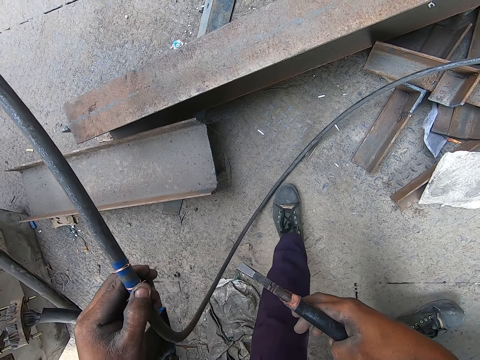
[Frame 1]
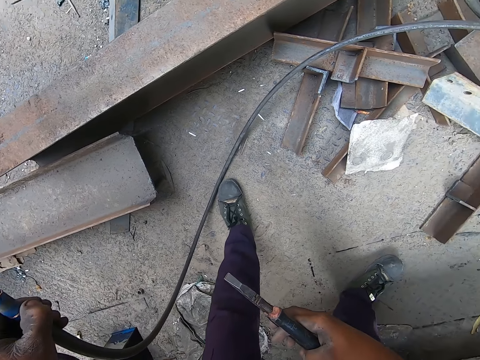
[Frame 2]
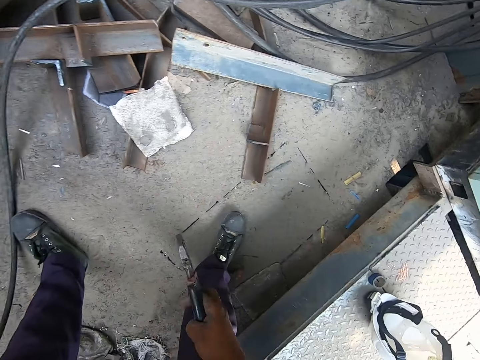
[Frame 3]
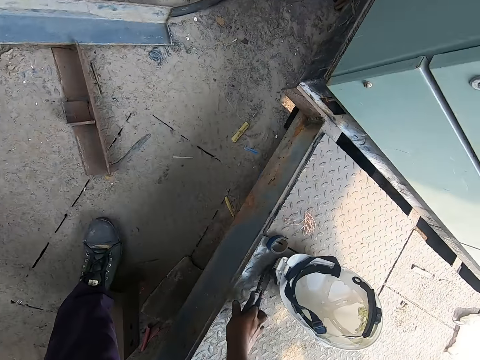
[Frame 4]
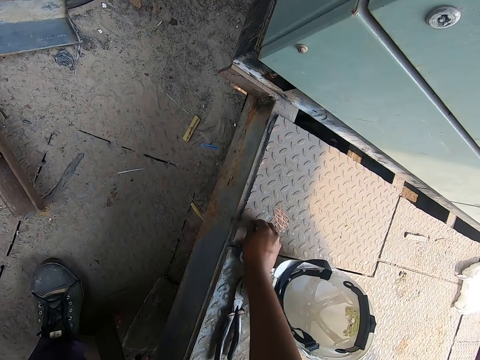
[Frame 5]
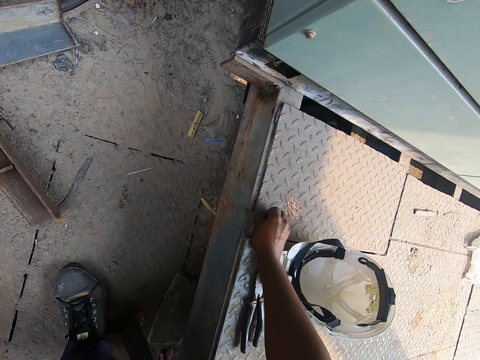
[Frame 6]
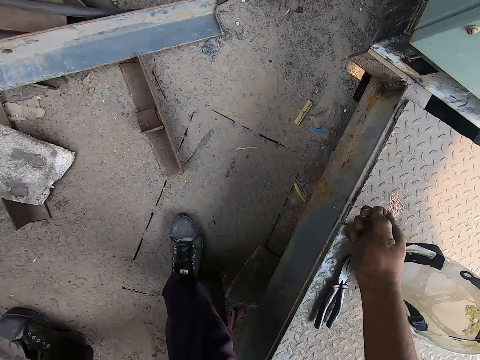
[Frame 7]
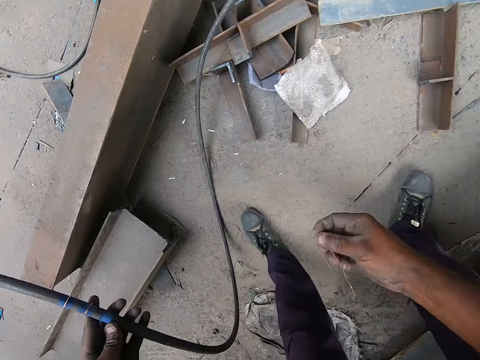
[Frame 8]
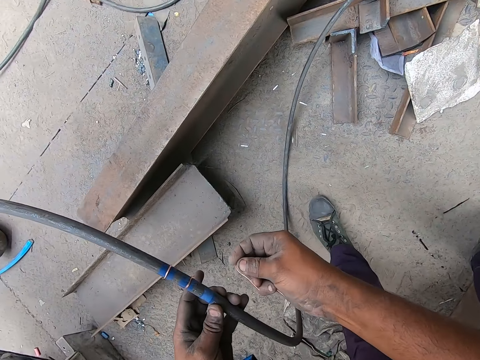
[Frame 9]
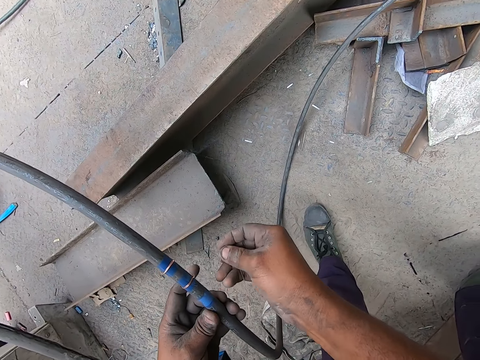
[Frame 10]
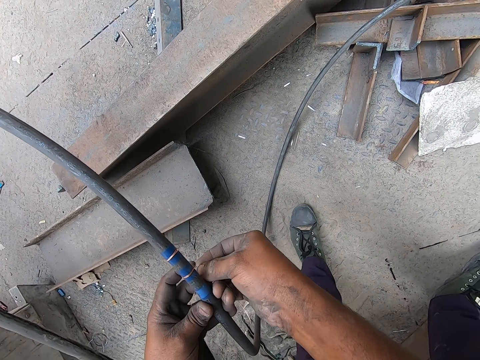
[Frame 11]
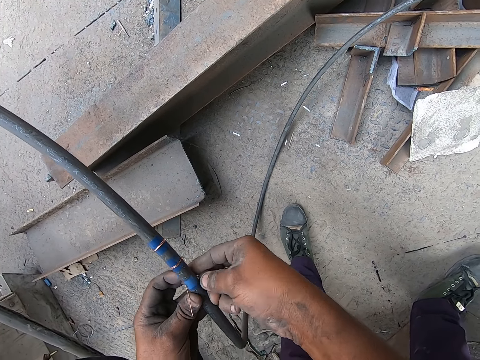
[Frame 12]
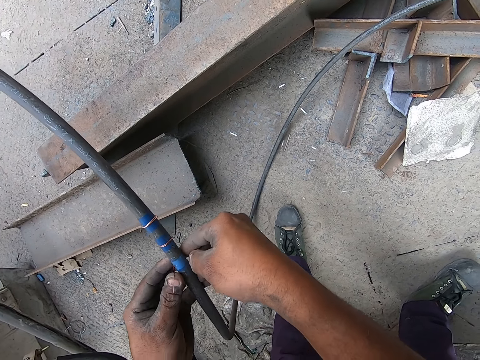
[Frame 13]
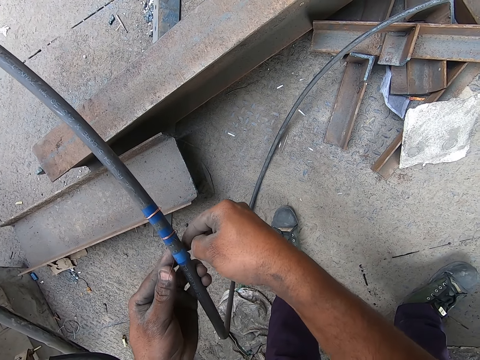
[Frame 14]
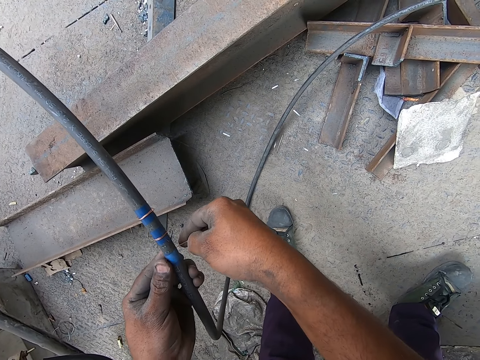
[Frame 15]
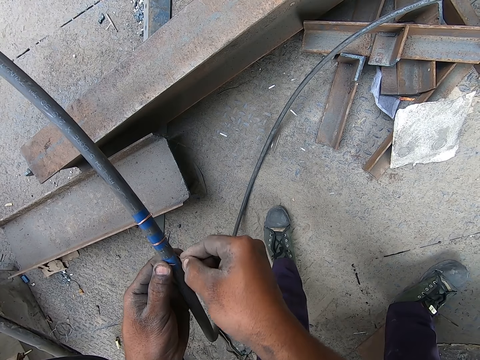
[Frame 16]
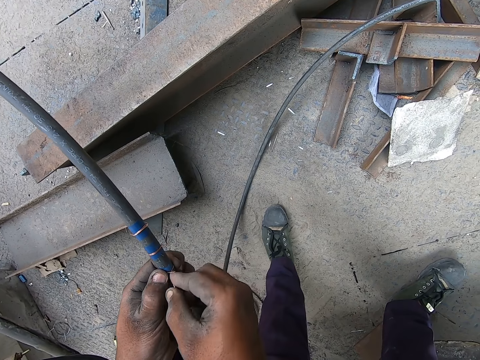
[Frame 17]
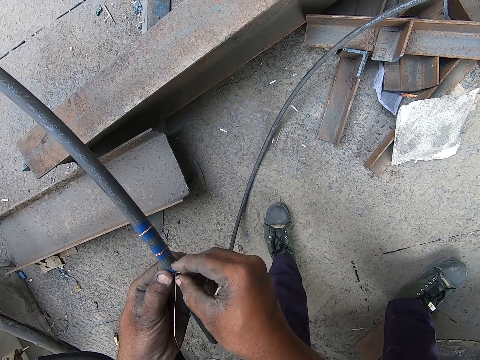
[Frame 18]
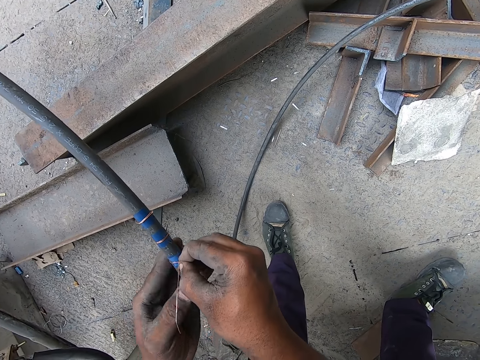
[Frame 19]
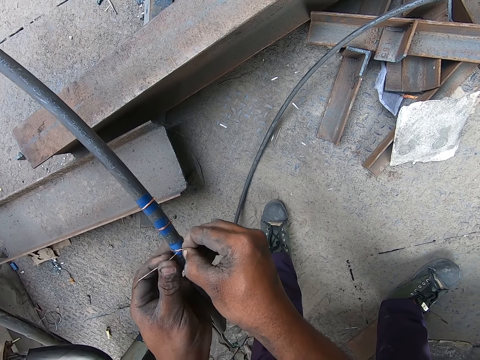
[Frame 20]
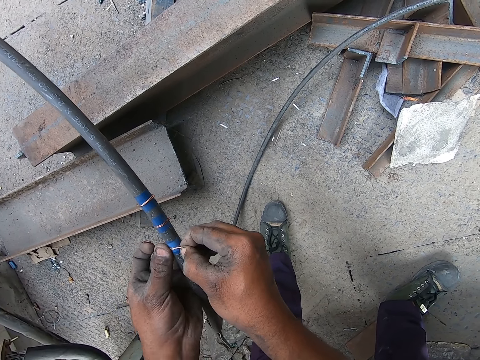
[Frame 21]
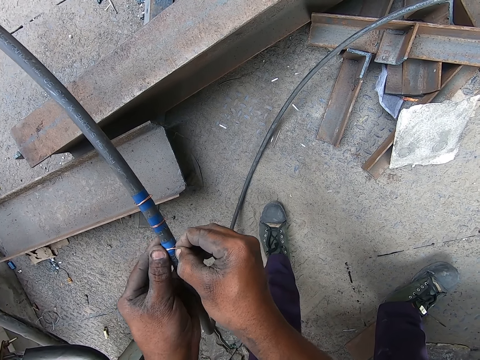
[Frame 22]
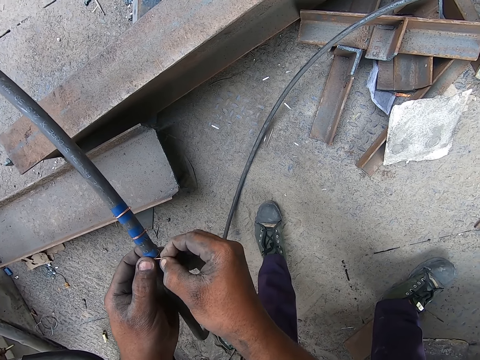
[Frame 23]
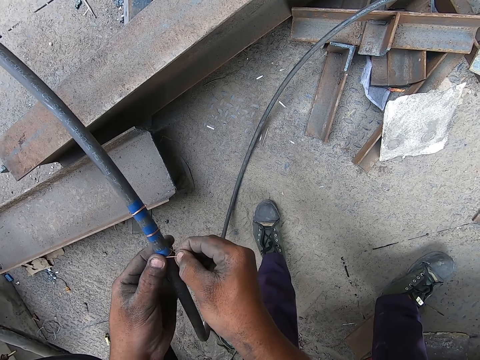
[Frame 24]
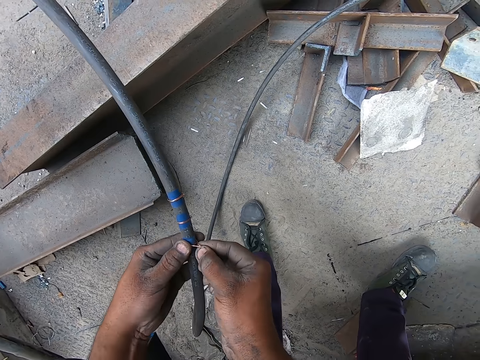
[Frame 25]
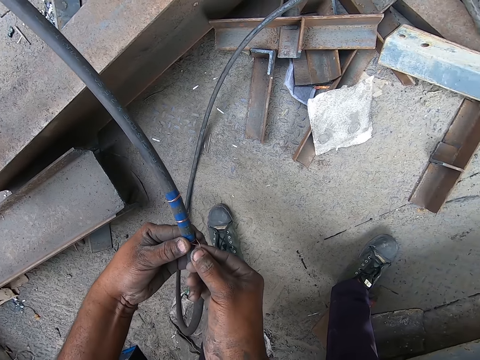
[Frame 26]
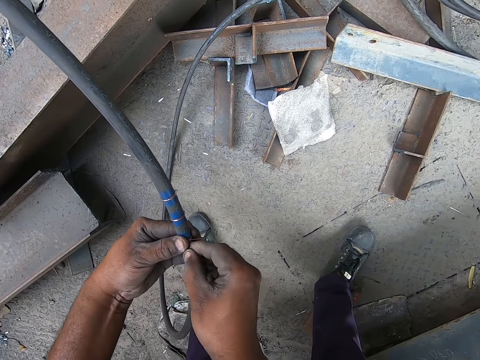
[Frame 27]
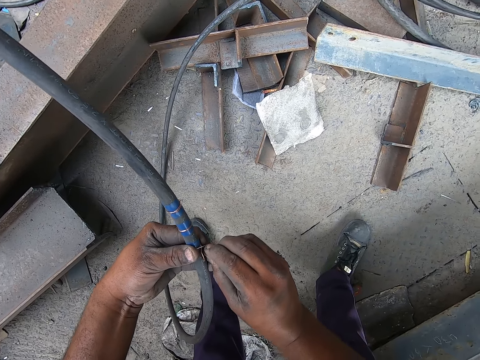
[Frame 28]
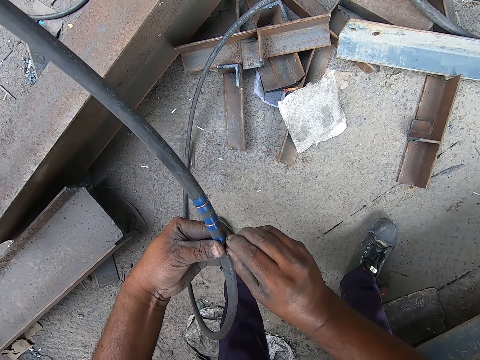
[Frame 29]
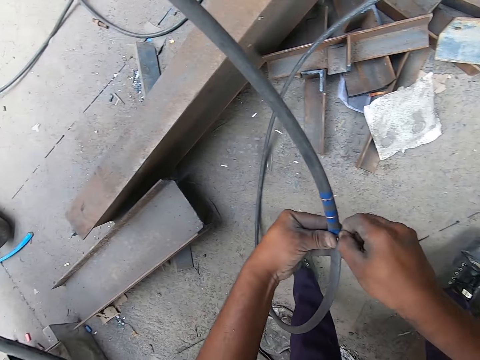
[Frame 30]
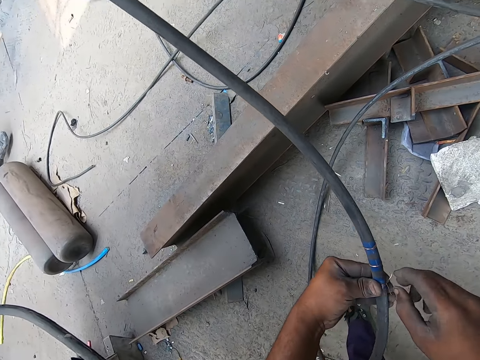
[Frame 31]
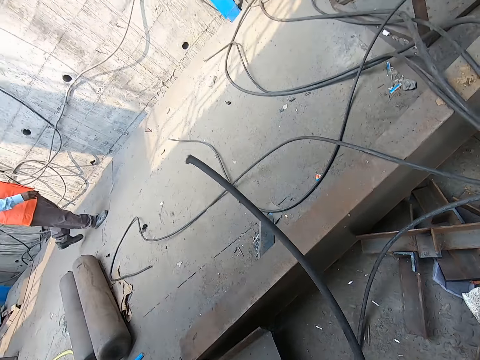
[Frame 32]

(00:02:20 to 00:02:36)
The camera wearer drops the pair of pliers on the ground with his right hand. He picks up a wire from the ground with his right hand. He clips the wire around the cable on the ground with his hands. A man interacts with the camera wearer.

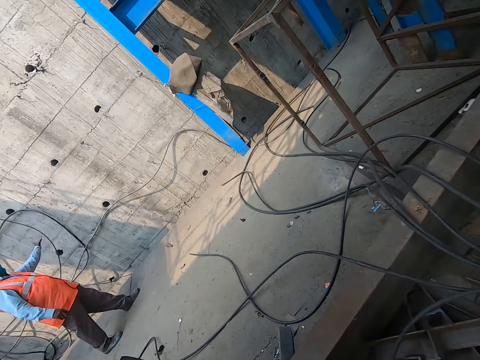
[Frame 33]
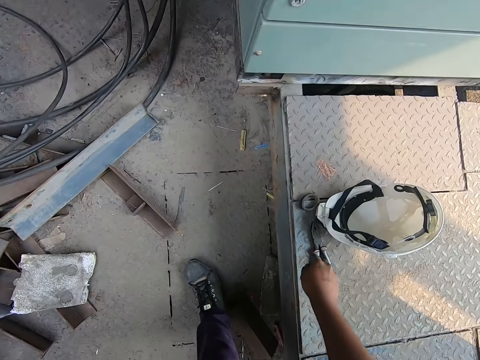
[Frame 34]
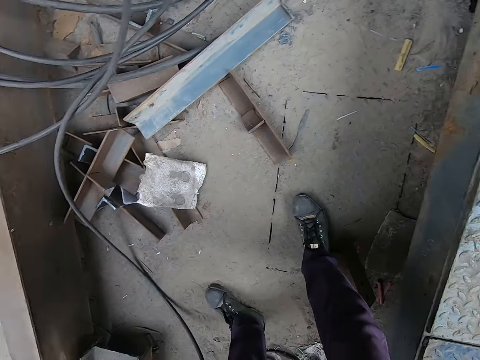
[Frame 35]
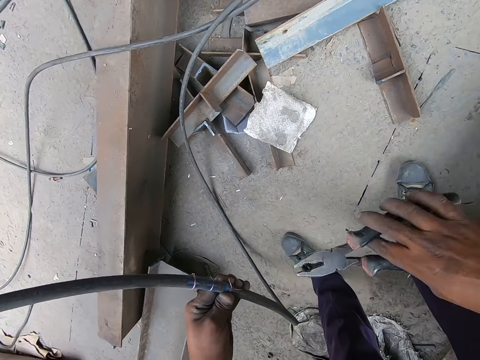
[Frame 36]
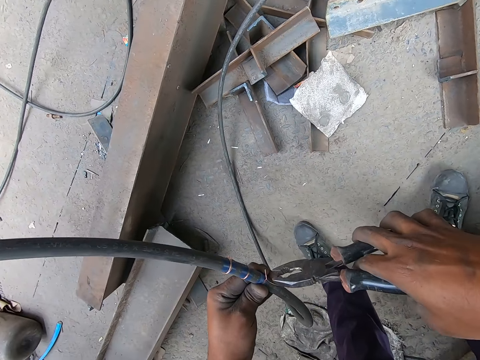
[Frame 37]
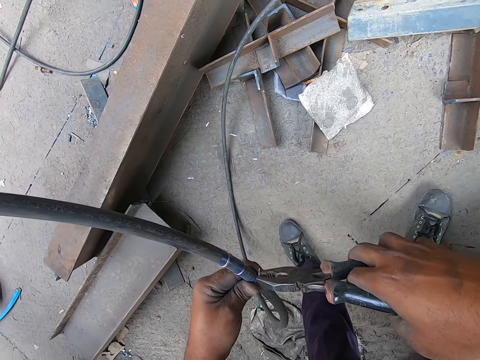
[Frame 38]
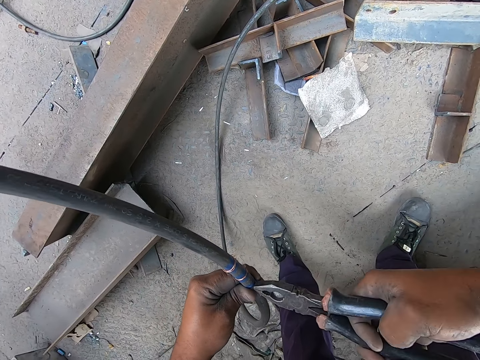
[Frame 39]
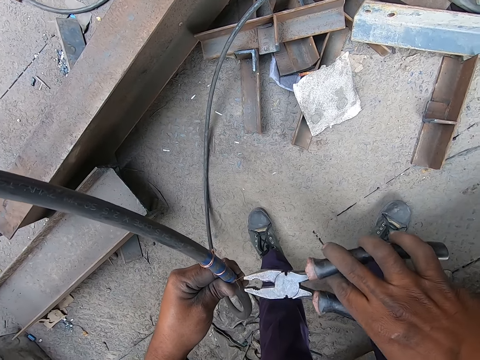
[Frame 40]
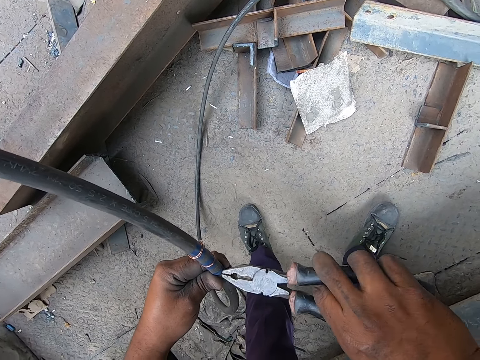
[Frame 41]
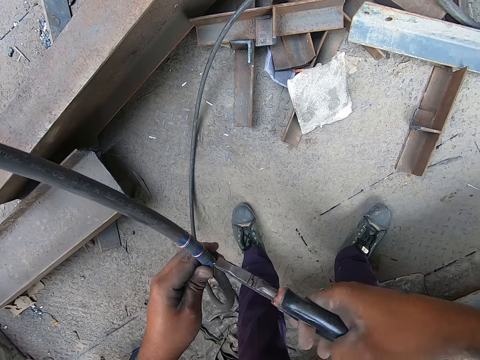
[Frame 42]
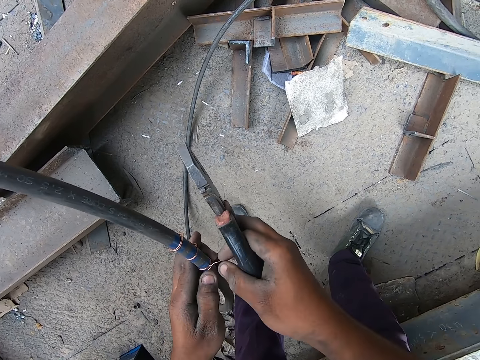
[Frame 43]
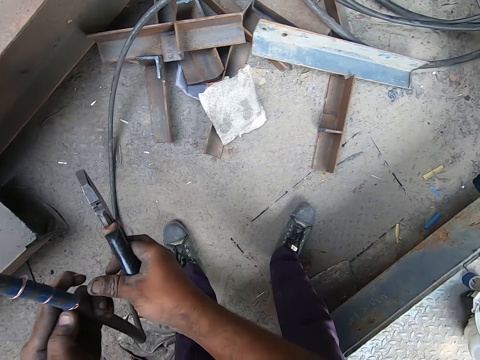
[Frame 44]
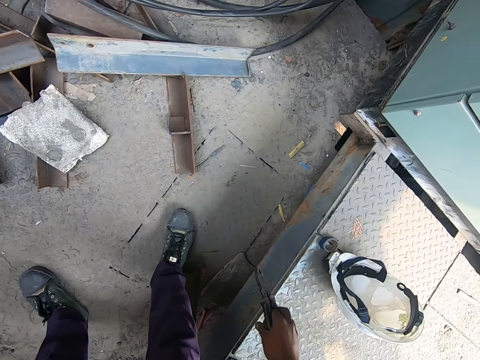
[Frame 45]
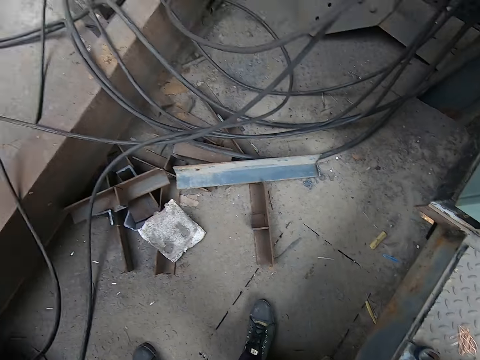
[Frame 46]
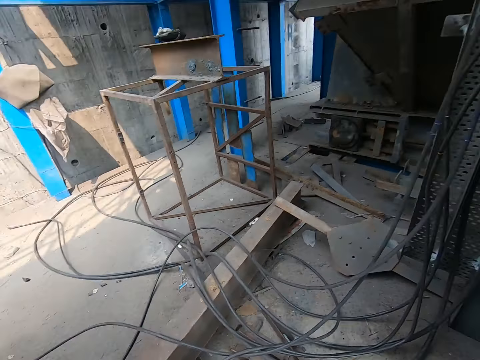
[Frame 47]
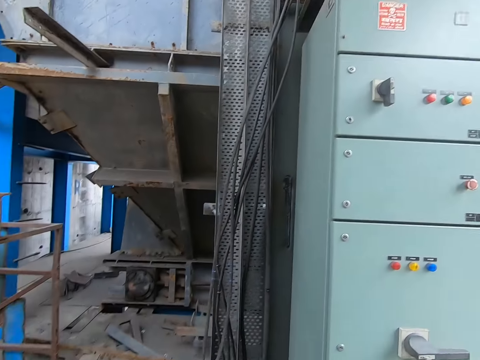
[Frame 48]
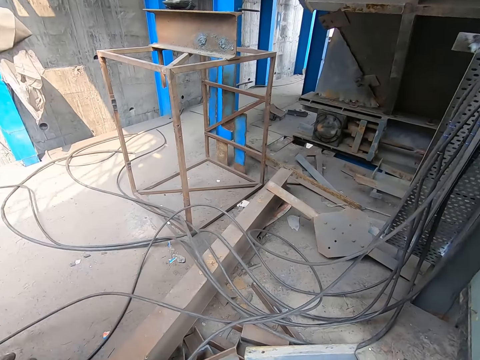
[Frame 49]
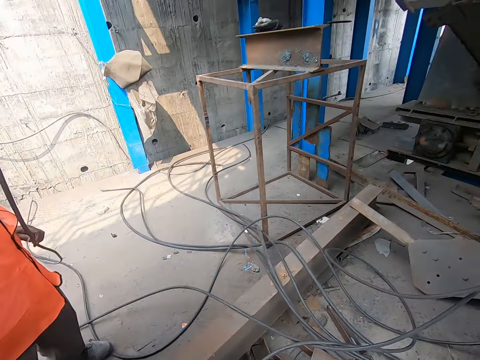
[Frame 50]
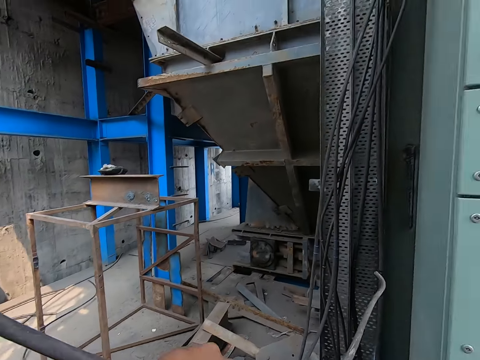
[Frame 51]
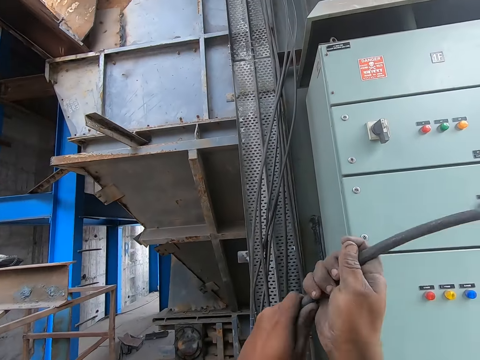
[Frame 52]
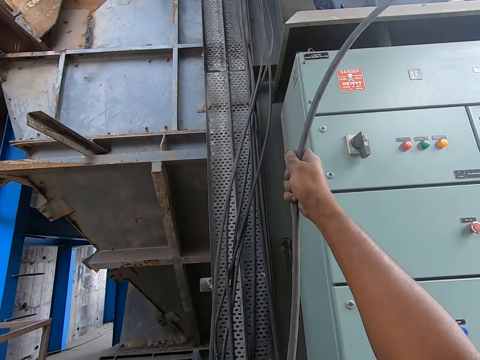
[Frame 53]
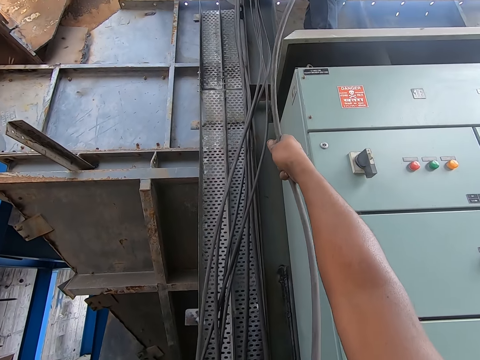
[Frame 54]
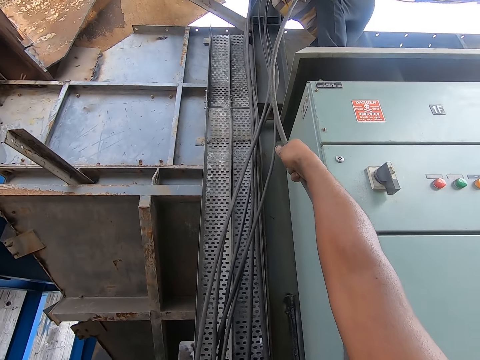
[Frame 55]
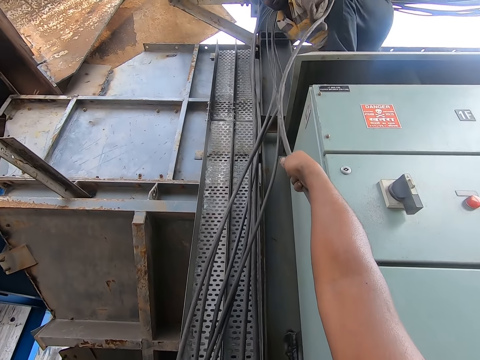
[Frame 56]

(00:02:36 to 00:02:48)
The camera wearer picks up the pair of pliers from the ground with his right hand. He tightens the wire on the cable in his left hand with the pair of pliers in his right hand. He clips the wire around the cable on the ground with his hands. He drops the pair of pliers on the ground with his right hand. He hands a man the cable.
